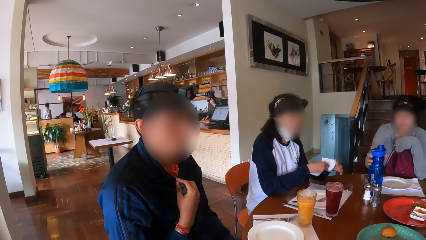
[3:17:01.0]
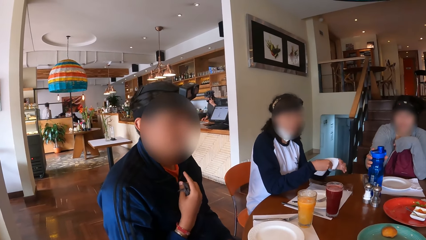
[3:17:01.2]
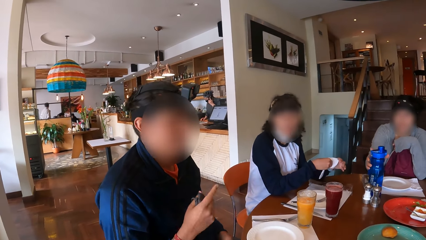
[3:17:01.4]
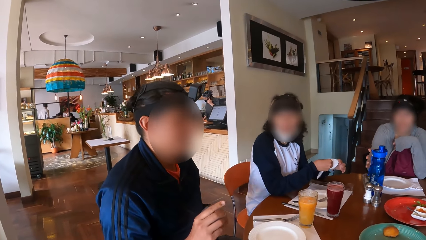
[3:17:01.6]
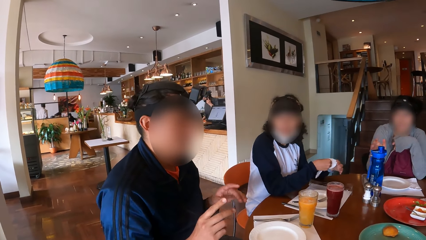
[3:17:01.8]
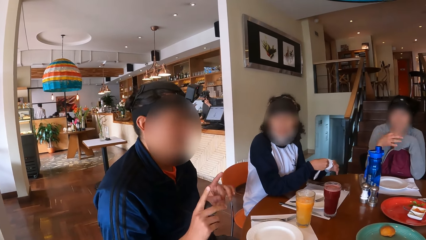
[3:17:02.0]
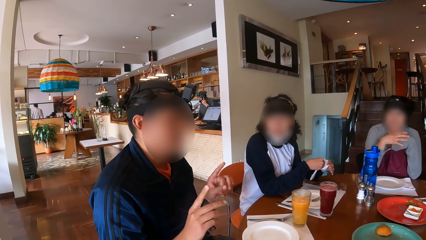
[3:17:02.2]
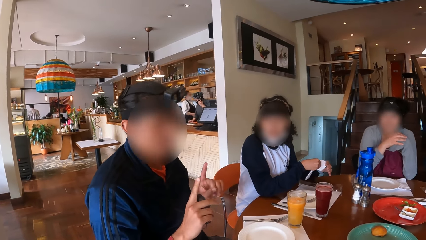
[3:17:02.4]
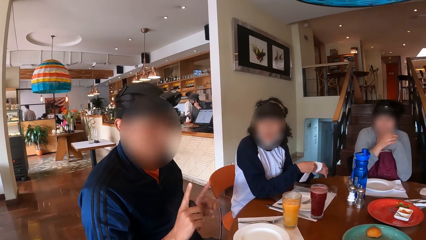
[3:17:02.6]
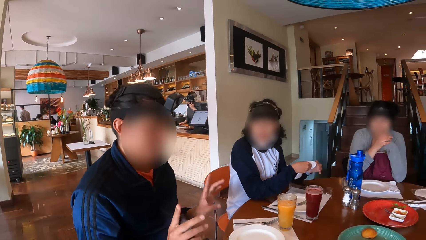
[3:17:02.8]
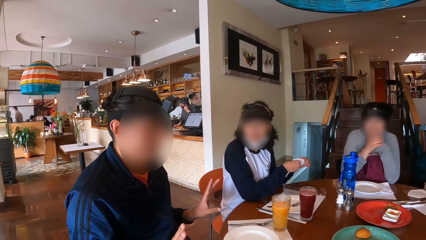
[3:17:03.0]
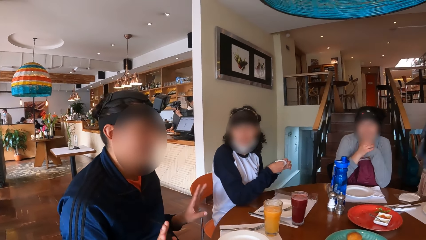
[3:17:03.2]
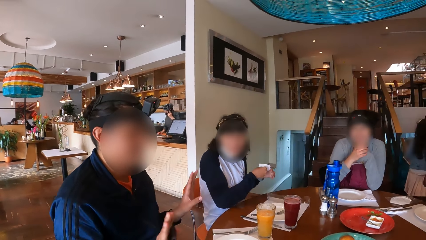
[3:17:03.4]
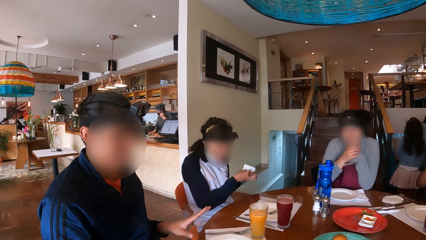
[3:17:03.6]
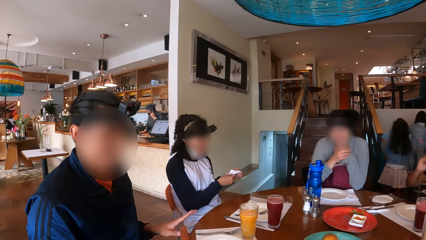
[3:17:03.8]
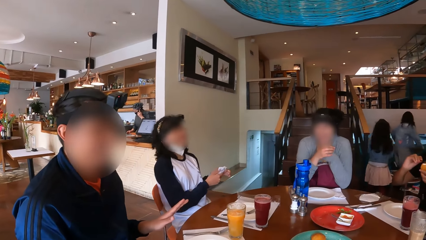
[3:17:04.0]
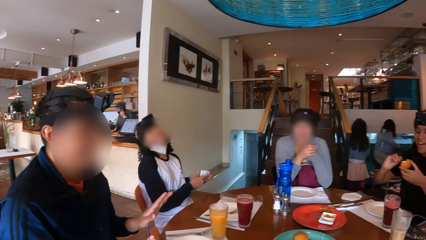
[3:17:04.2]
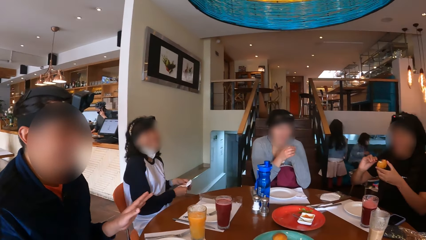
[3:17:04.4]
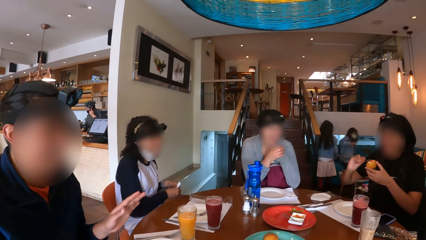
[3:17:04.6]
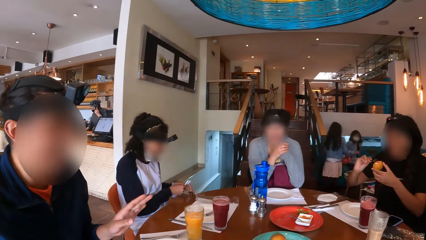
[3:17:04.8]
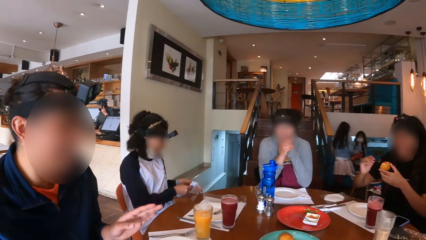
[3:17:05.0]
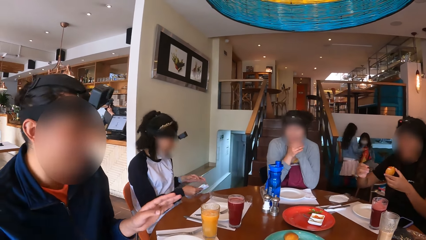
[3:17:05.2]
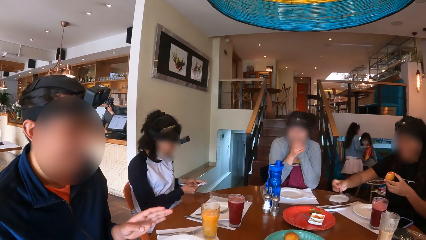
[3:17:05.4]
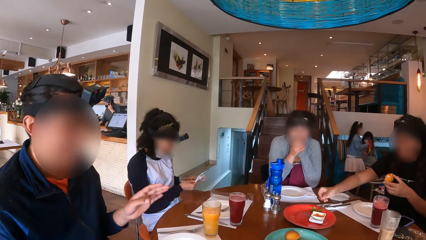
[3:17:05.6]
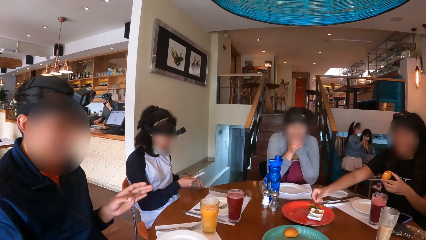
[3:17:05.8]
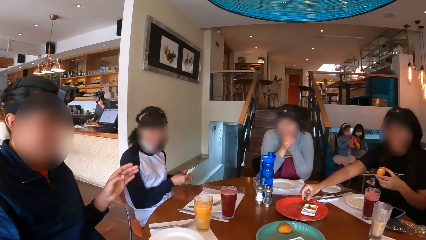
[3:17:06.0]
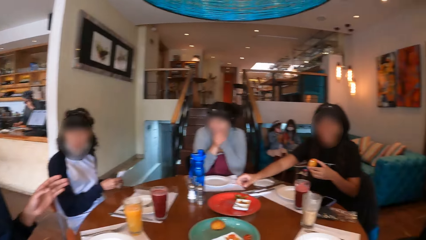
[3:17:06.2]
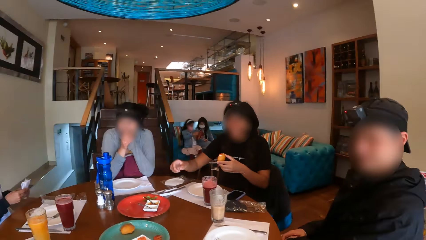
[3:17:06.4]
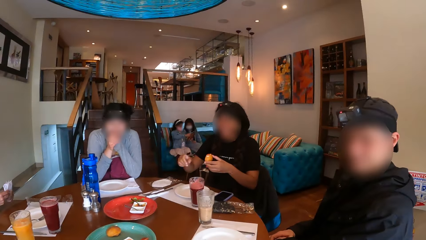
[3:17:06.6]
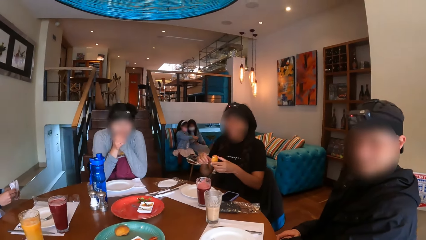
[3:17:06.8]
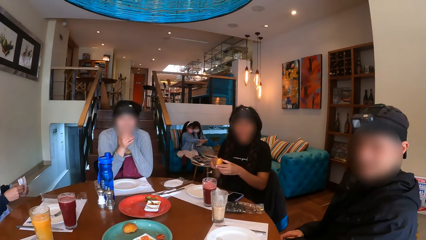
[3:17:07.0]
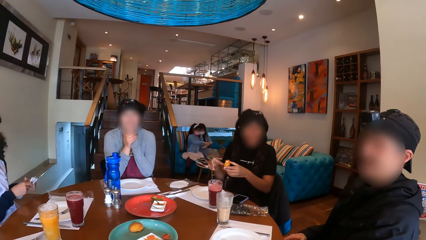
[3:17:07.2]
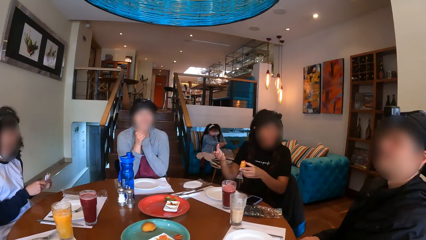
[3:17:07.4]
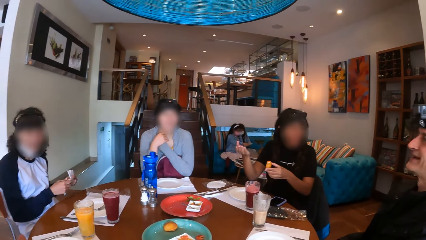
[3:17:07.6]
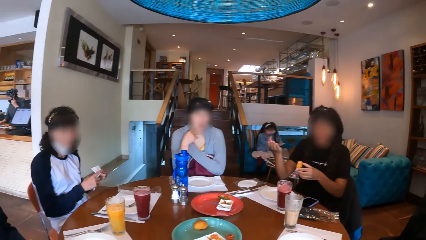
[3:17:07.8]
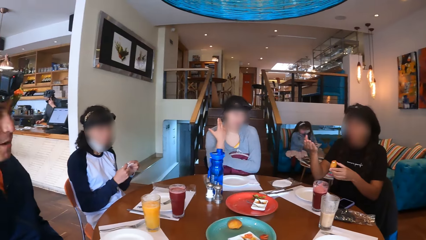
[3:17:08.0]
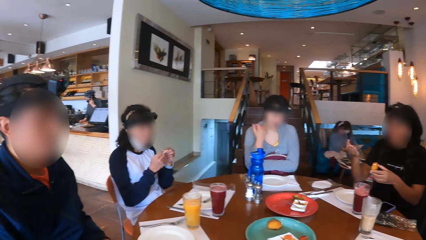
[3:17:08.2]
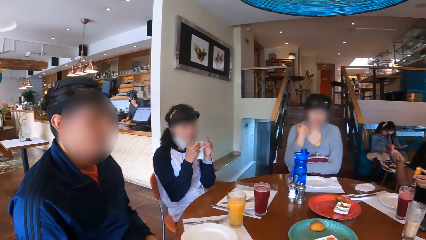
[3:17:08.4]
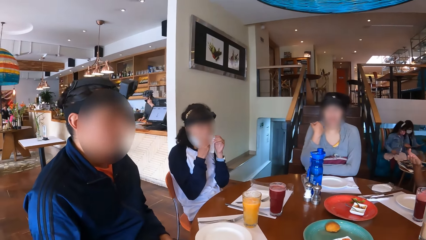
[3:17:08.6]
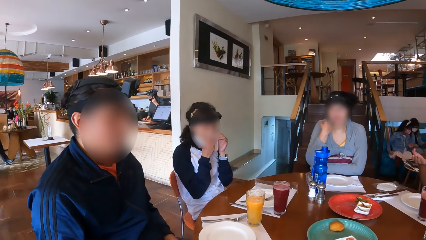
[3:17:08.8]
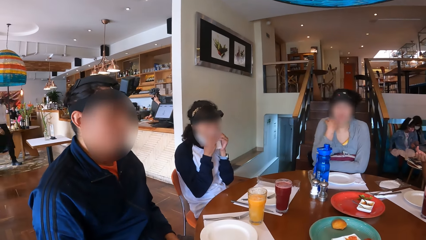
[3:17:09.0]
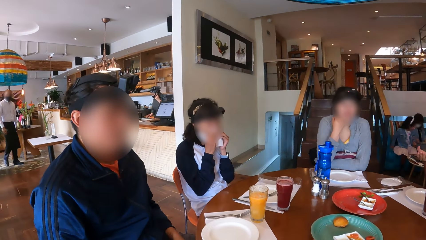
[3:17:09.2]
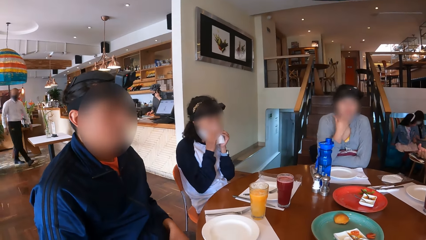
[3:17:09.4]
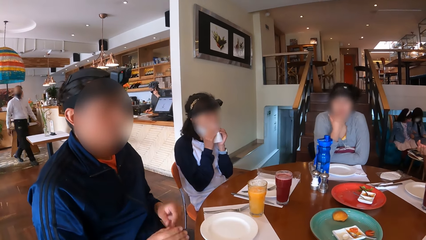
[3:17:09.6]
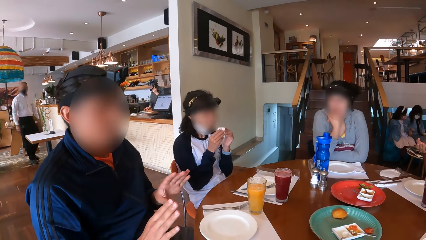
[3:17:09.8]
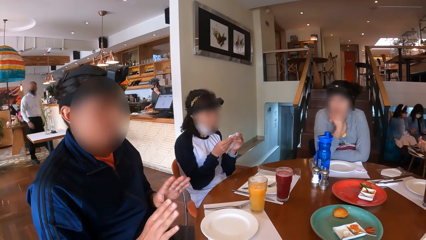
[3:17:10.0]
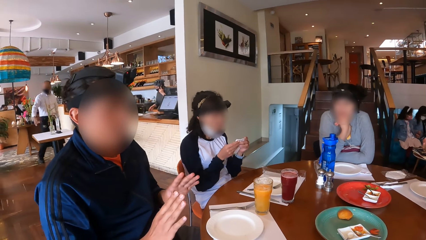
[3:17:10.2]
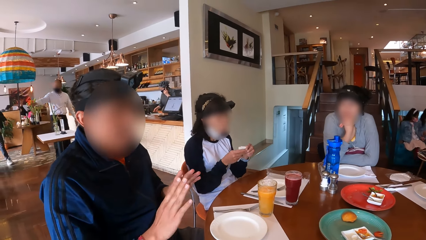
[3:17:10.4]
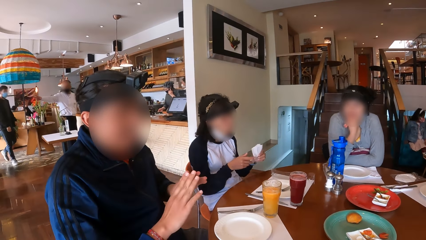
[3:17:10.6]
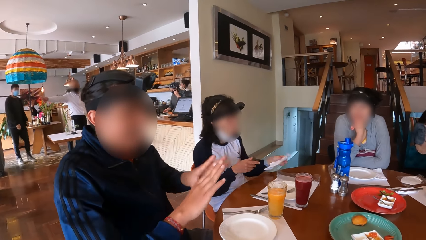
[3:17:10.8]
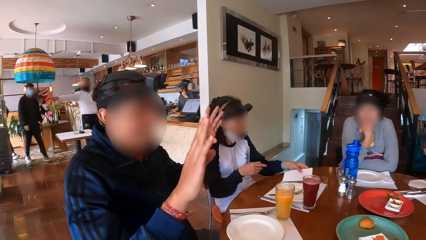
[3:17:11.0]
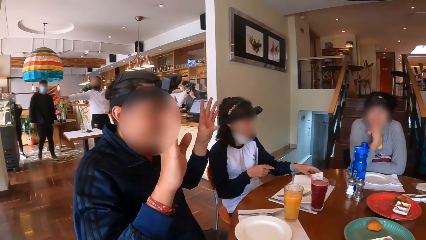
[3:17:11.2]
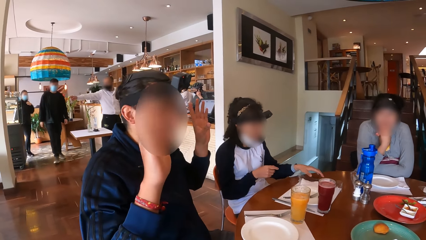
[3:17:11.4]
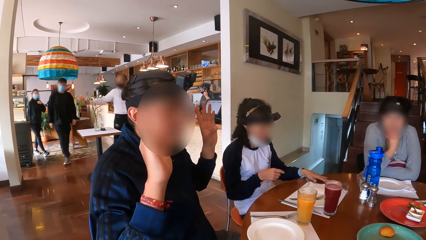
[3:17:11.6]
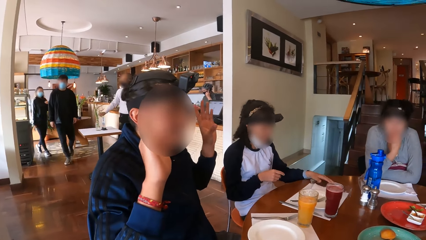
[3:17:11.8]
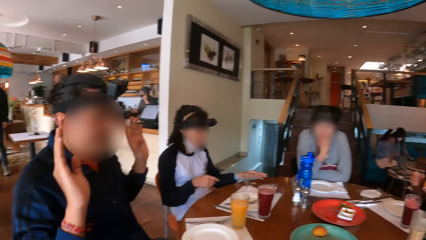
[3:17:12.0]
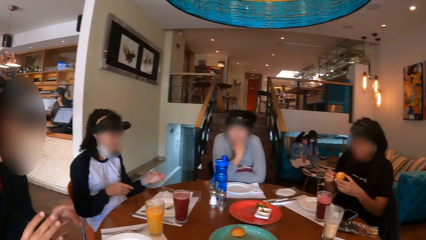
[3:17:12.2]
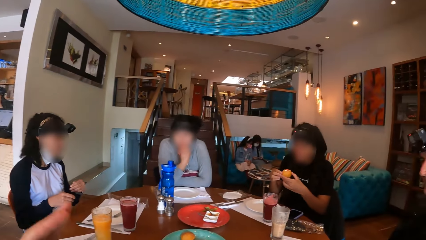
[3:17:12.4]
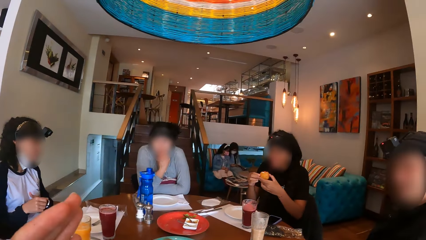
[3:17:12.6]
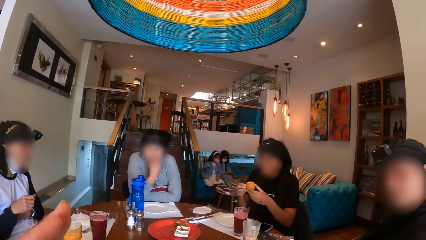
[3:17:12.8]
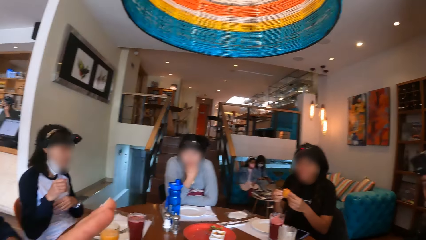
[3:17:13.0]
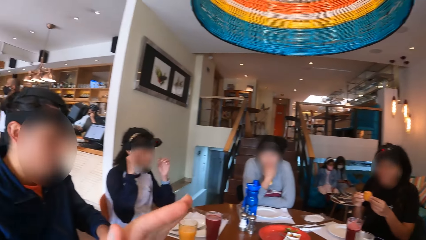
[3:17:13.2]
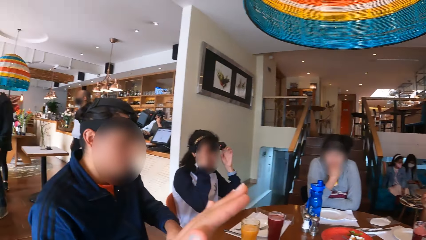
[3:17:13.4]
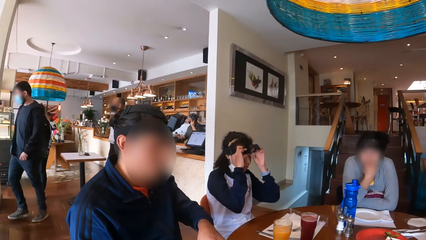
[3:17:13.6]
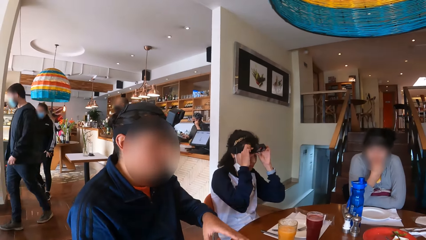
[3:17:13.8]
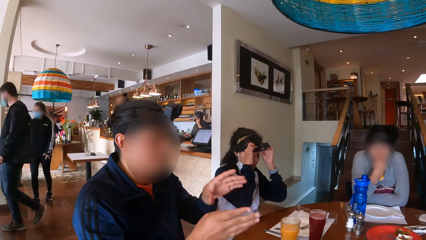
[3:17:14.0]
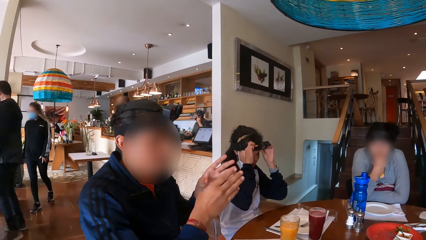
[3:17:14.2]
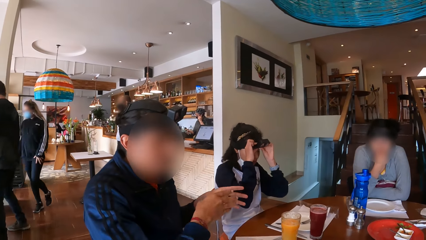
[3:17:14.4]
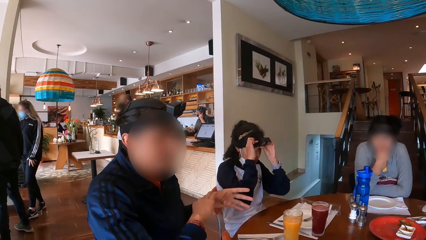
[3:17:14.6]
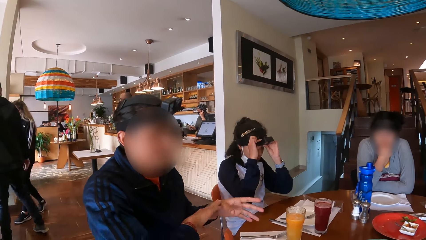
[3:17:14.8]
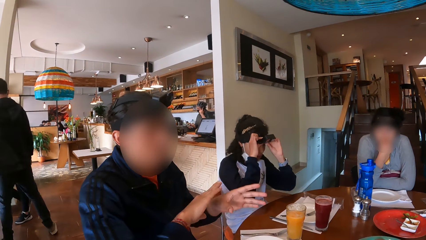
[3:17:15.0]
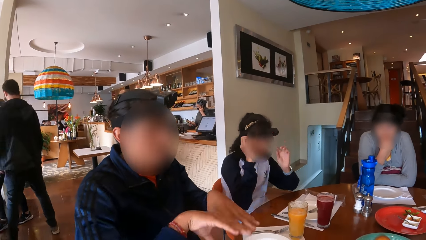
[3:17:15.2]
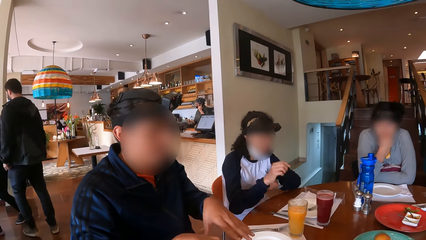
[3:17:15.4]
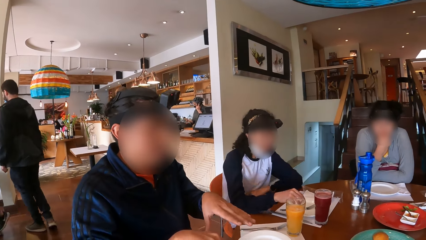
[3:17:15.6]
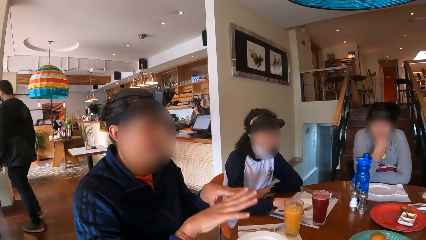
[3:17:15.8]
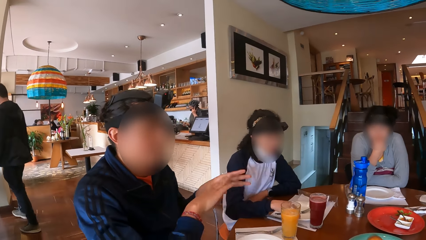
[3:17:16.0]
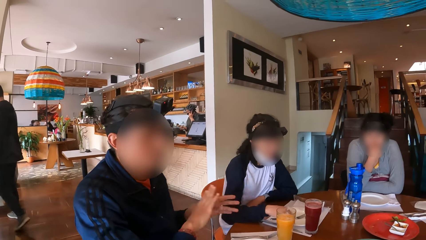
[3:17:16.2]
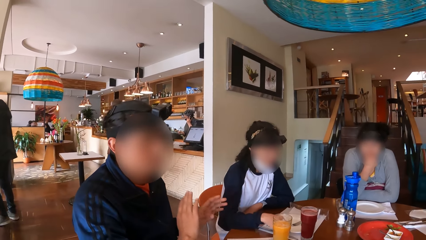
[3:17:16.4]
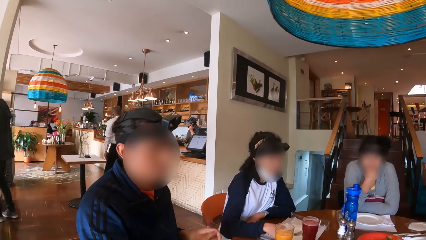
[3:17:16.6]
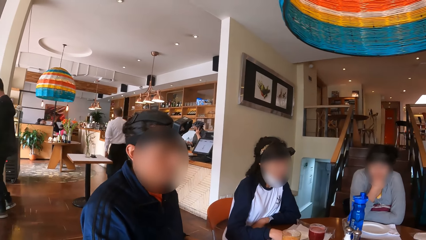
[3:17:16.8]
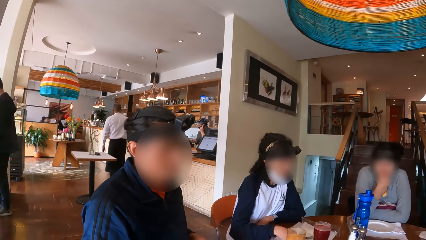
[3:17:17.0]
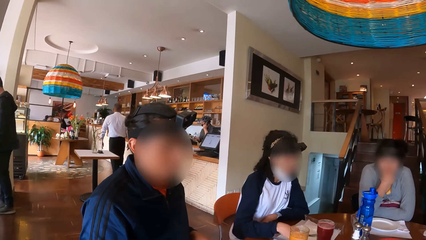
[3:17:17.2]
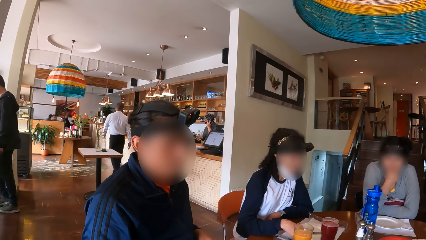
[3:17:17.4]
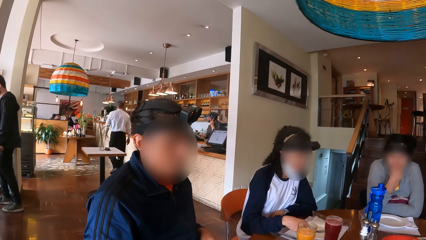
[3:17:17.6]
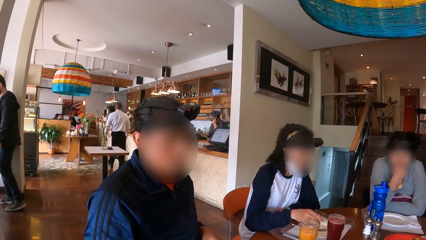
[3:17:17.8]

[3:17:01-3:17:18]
A woman drops the water bottle on the table with her right hand. Another woman cleans both hands with a tissue. A man interacts with the camera wearer. A third woman drops the spoon on the sauce plate with her right hand. Another man interacts with the camera wearer. The first man interacts with the camera wearer. A fourth woman places the serviette on the table. The first man interacts with the camera wearer. The fourth woman adjusts the camera. The first man interacts with the camera wearer.
